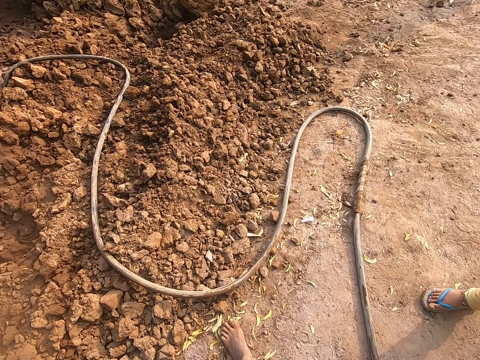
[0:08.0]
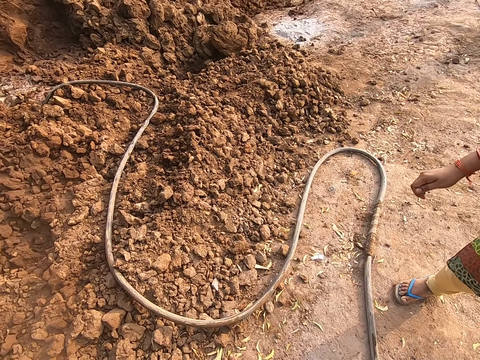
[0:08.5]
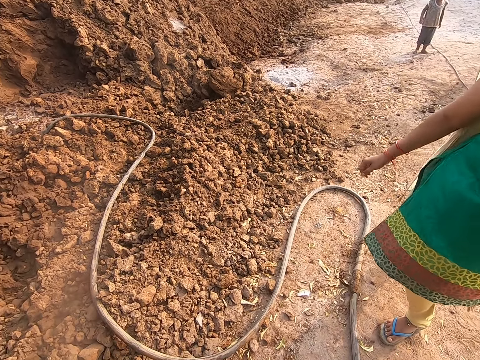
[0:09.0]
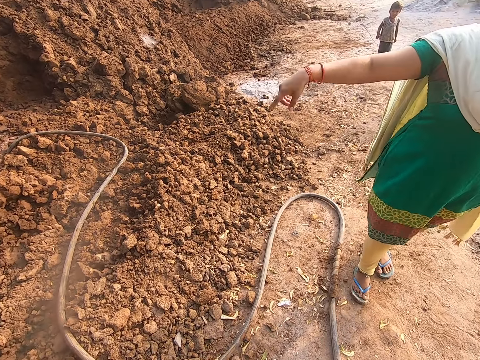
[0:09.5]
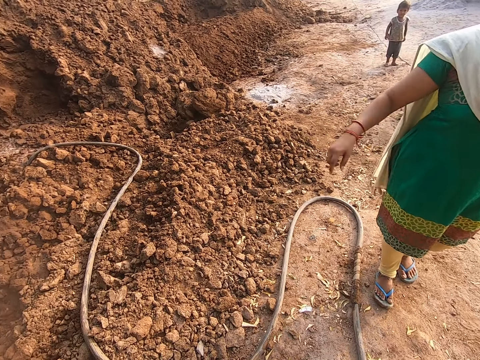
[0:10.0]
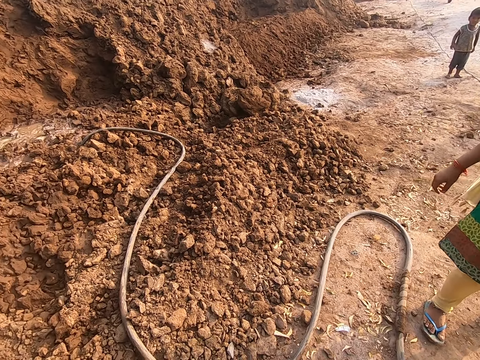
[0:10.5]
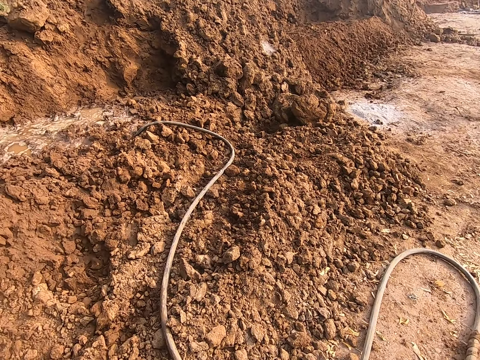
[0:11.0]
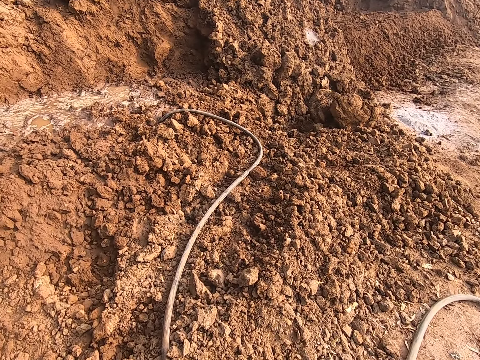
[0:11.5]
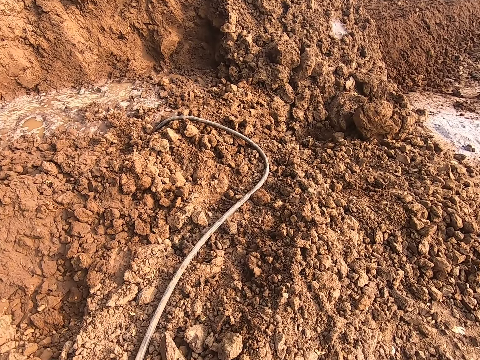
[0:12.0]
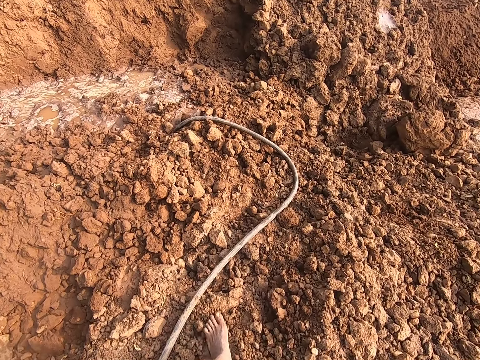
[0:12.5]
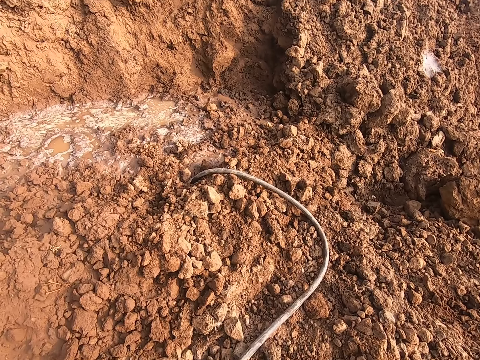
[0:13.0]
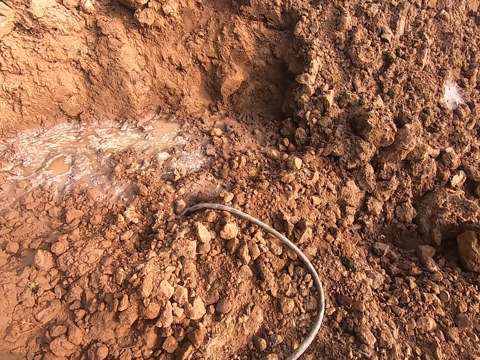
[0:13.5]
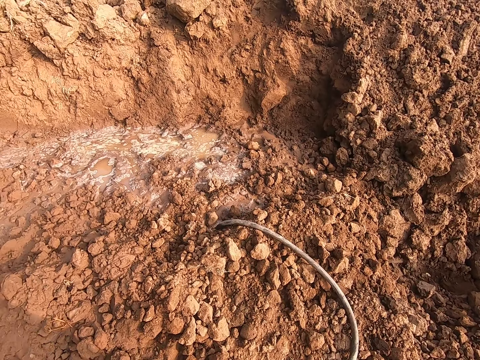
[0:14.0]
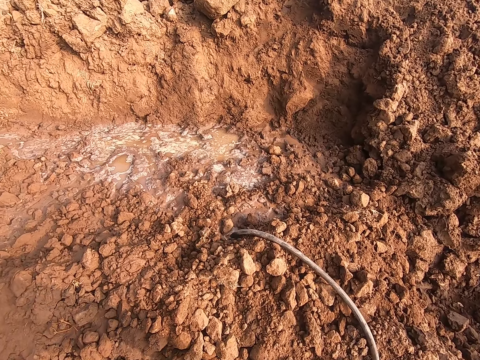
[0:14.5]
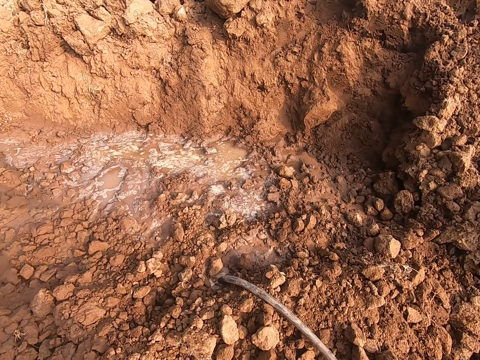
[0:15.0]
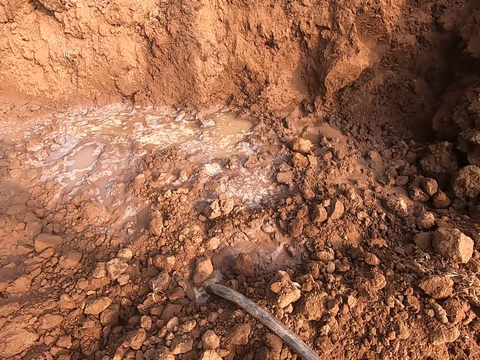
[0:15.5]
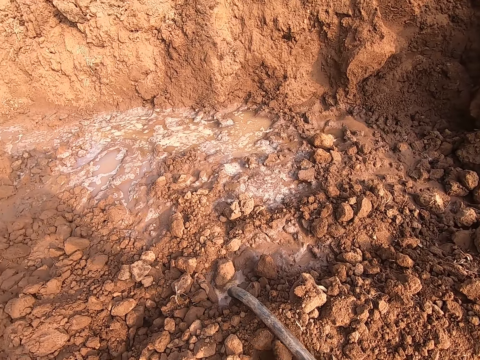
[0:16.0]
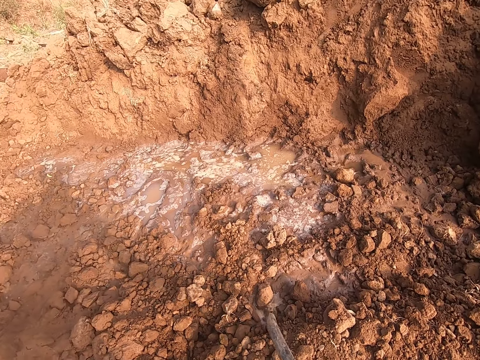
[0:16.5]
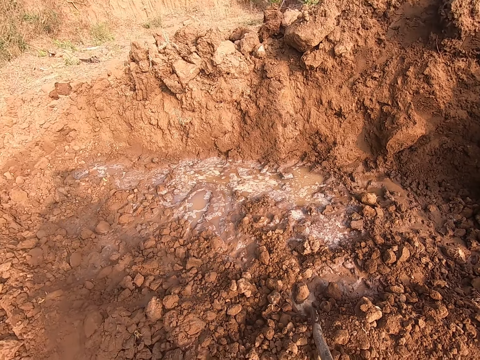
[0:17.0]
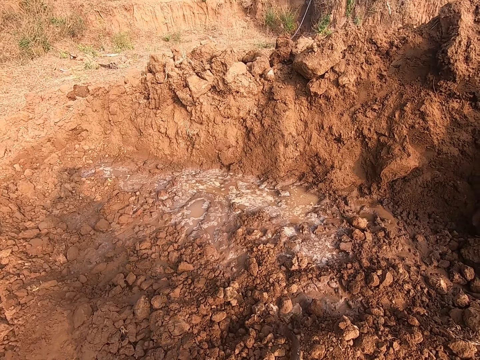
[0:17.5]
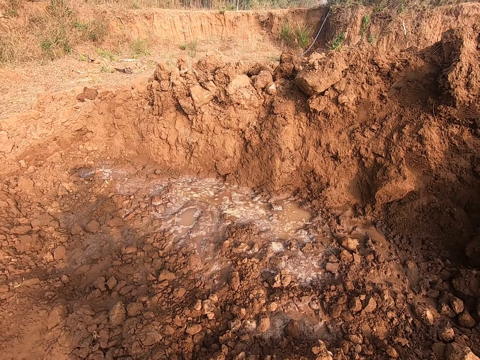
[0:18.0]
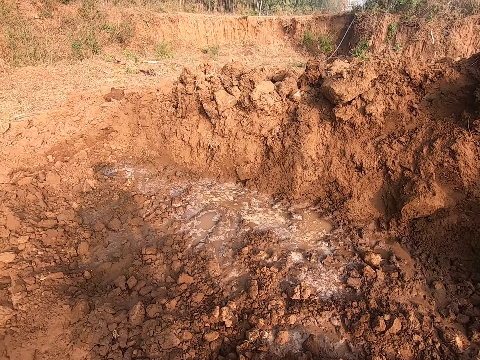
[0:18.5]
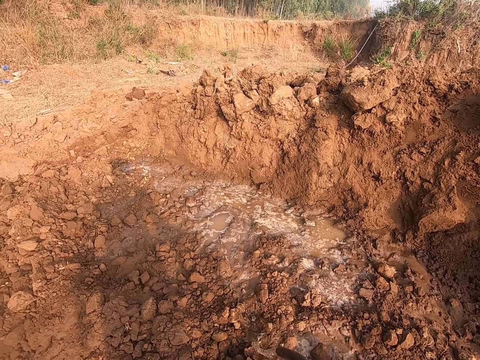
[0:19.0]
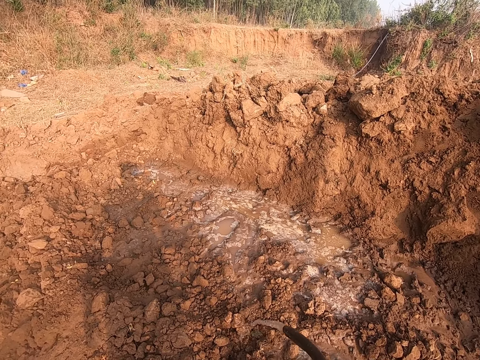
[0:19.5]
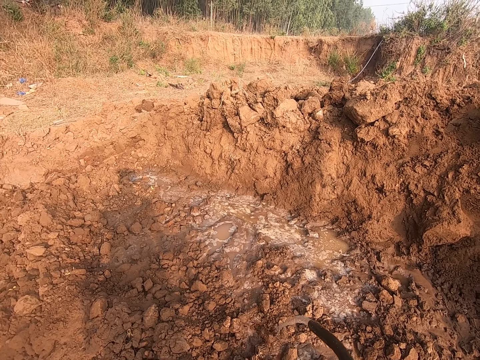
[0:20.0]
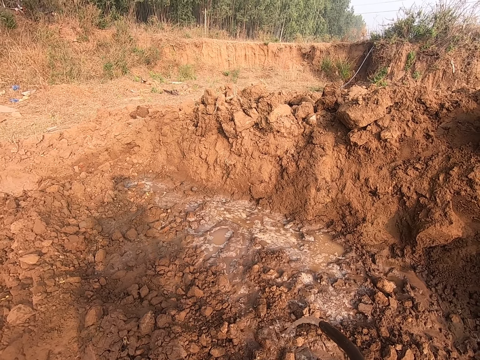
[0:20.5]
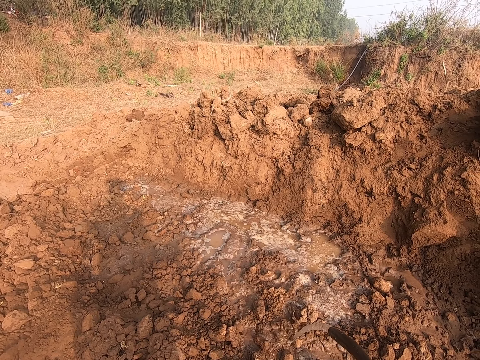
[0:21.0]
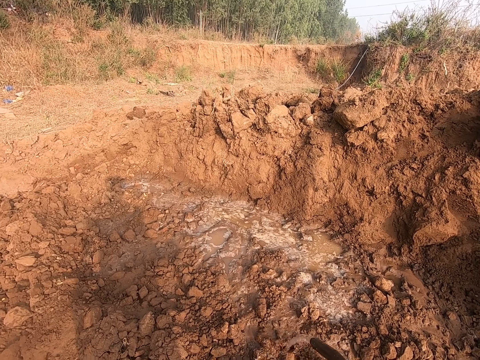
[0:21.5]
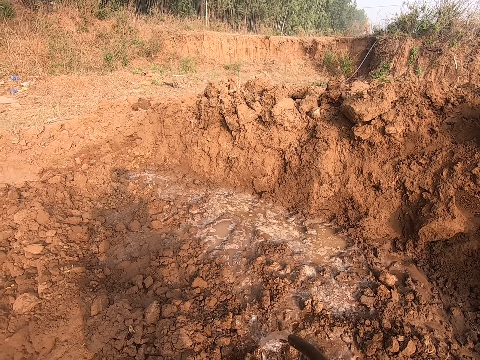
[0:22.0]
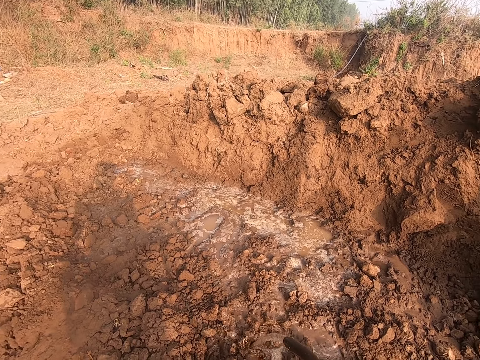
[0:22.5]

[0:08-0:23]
The woman stretches her right hand towards the soil. The camera wearer walks away from the woman. He lowers his right hand. He picks up a hose from the soil with his right hand. He waters the soil with water from the hose in his right hand.

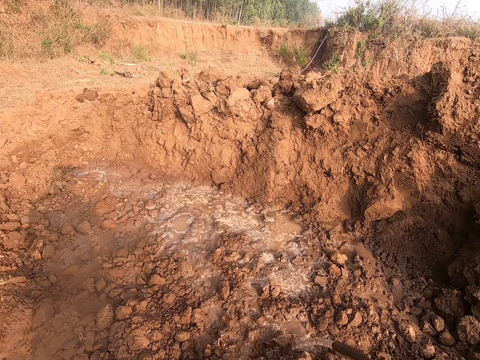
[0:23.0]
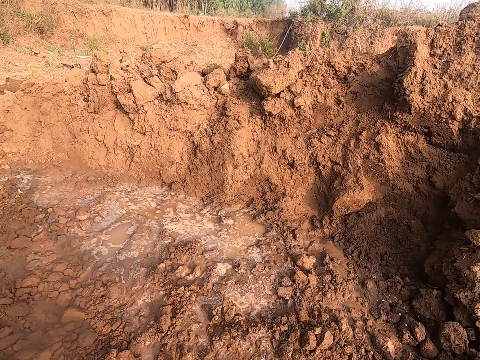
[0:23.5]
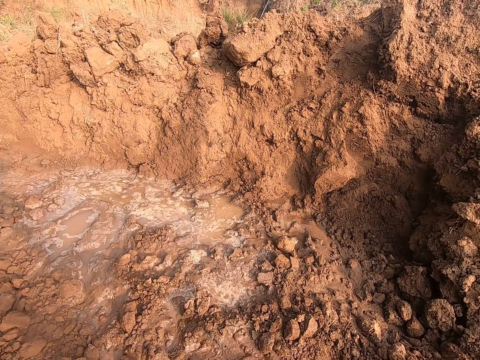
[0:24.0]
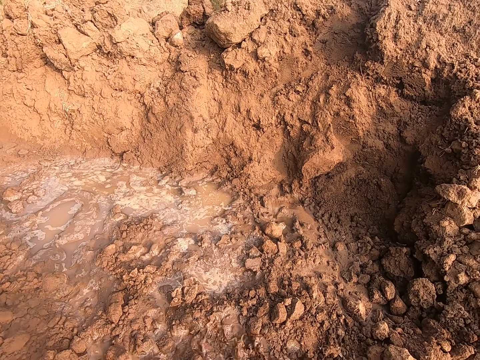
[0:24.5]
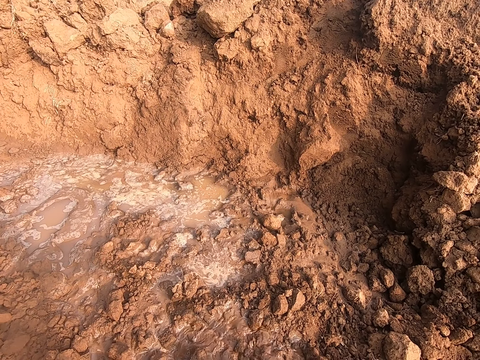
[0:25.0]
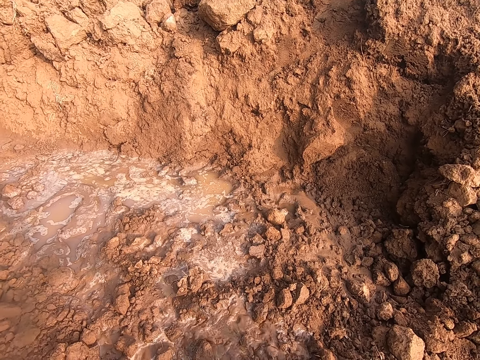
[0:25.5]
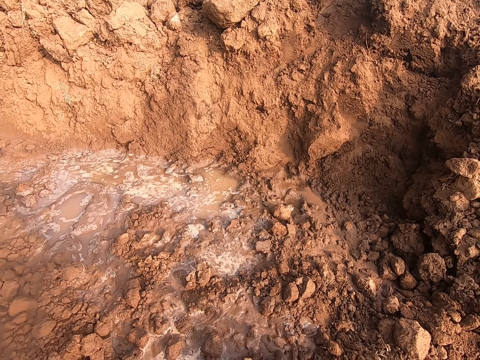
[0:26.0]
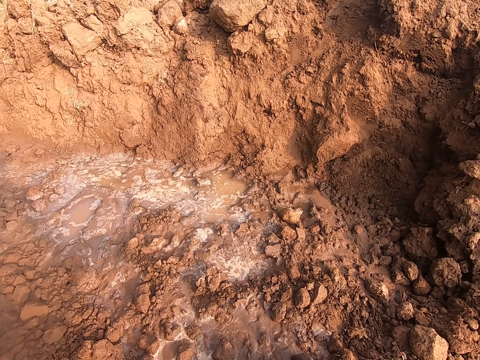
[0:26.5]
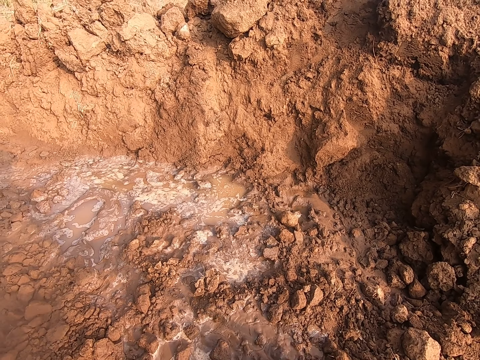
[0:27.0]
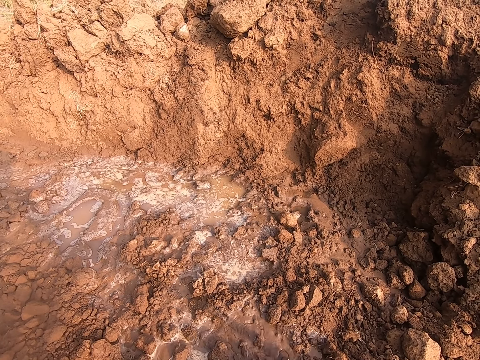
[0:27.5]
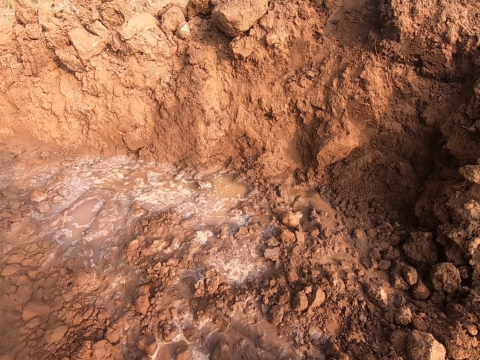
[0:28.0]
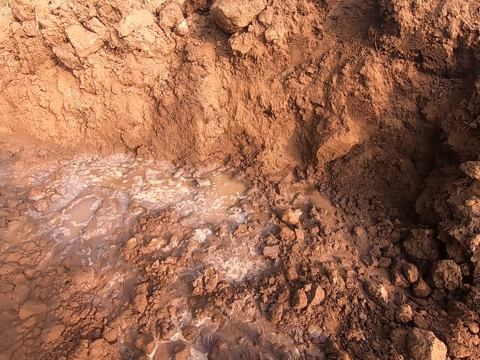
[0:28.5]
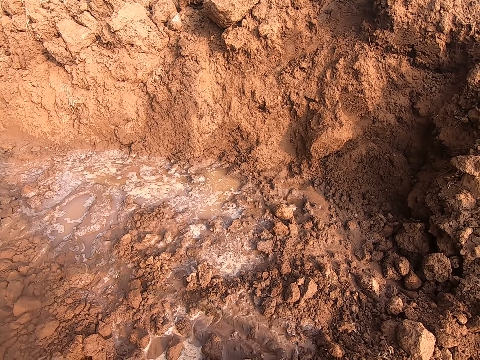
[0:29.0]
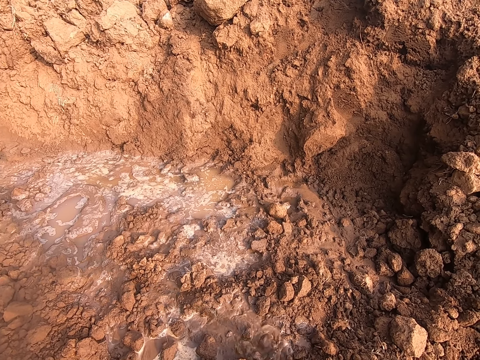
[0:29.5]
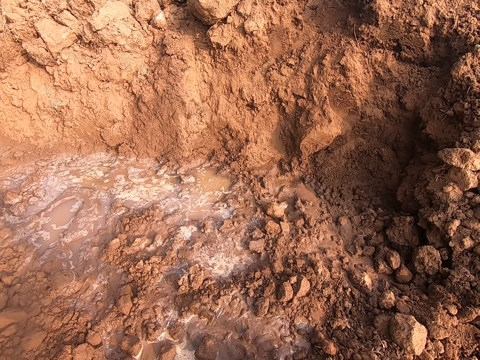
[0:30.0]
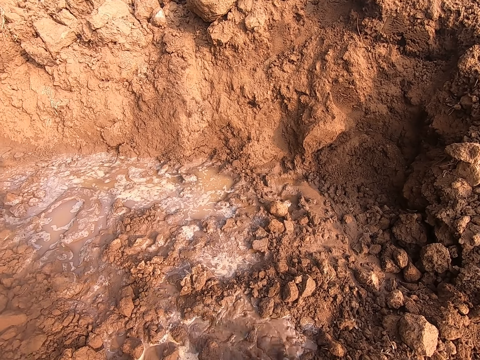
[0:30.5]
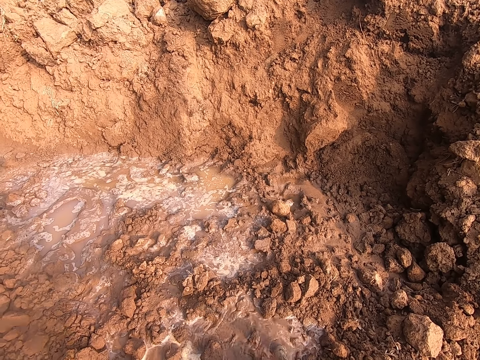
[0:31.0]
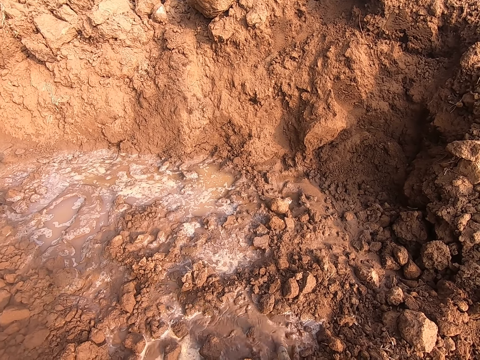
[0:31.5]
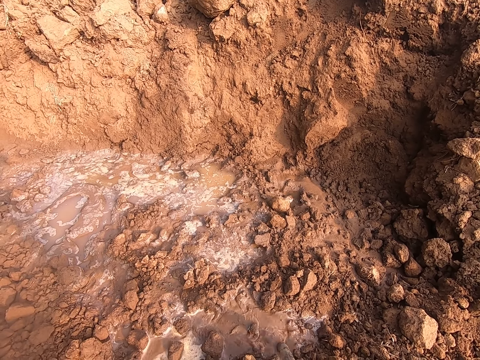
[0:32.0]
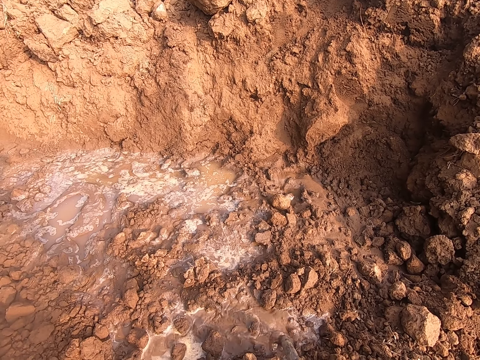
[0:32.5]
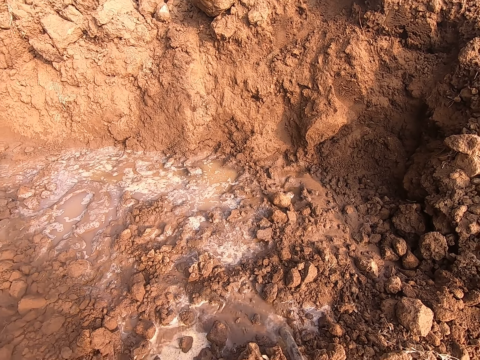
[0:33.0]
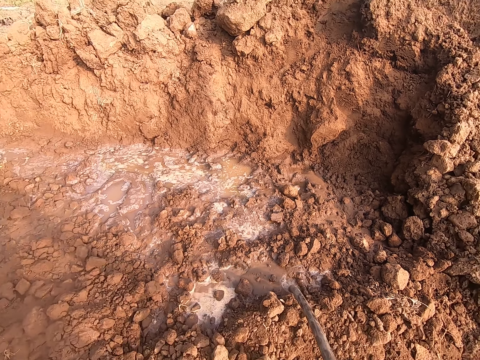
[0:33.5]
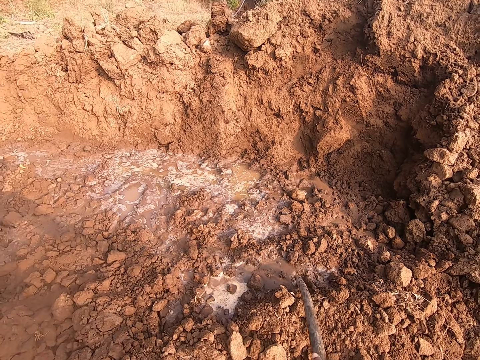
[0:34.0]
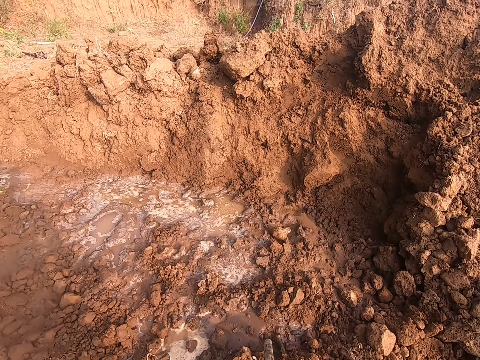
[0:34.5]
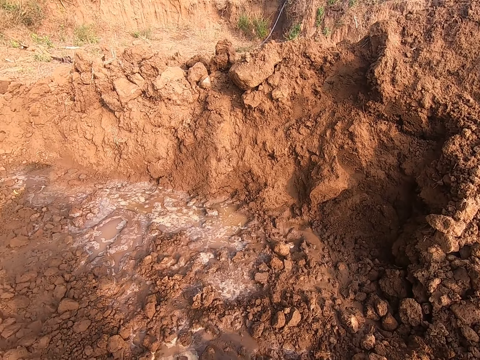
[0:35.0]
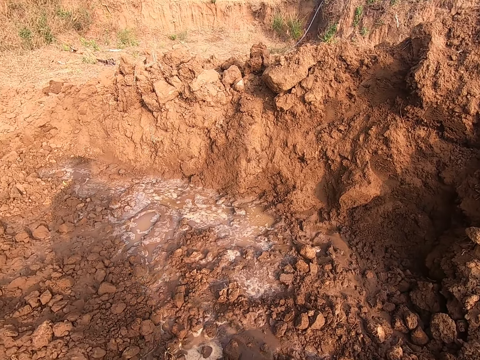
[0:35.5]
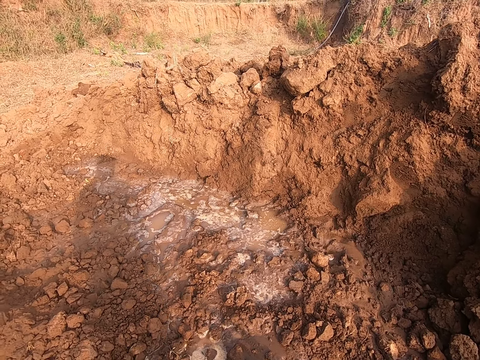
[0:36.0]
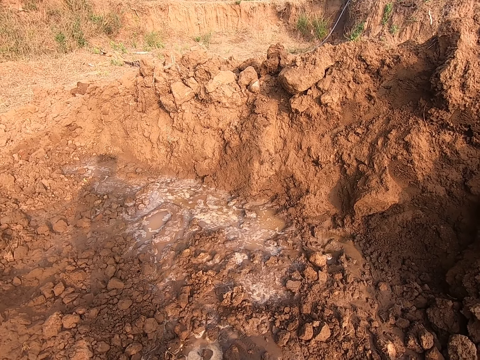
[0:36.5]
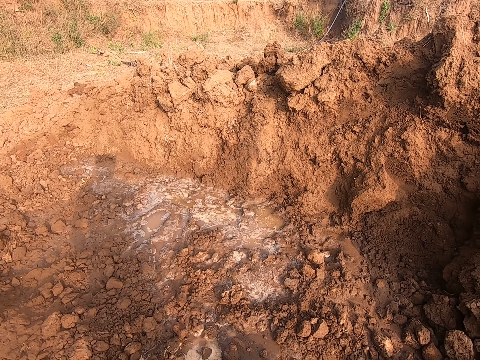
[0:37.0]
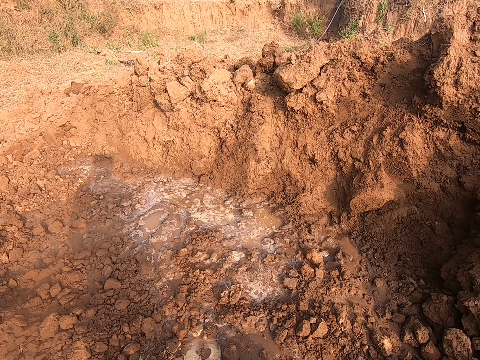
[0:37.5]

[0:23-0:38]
The camera wearer dips the hose pipe in the soil.
